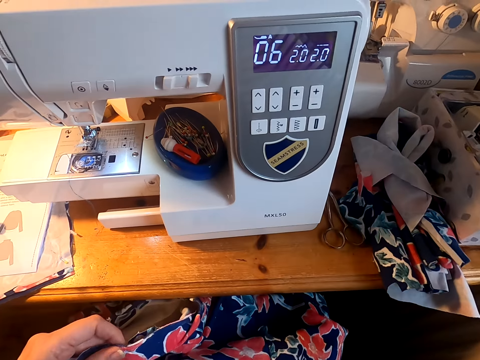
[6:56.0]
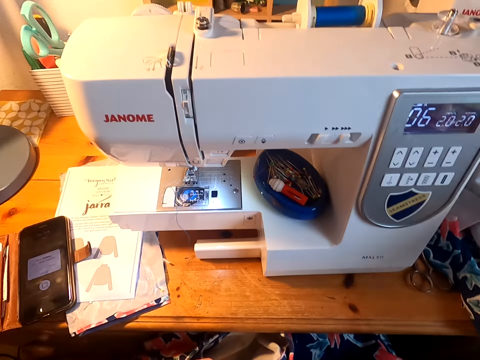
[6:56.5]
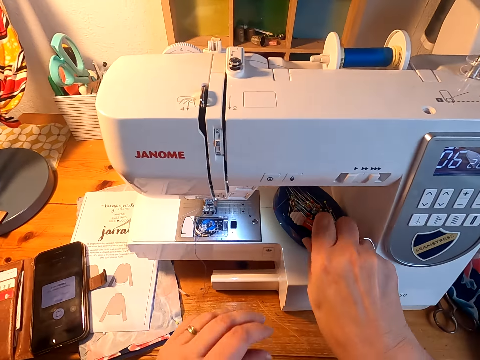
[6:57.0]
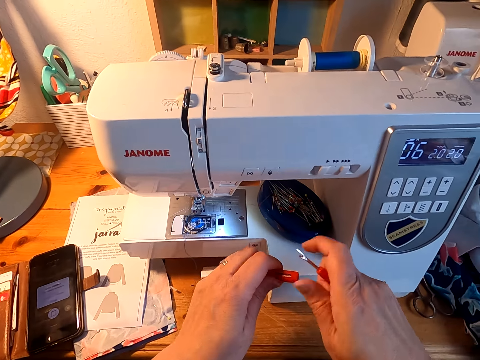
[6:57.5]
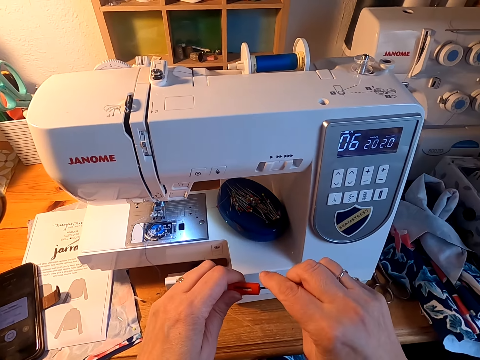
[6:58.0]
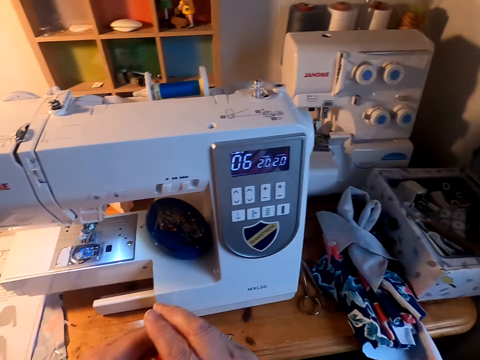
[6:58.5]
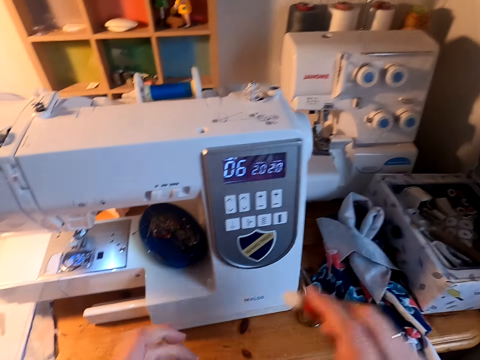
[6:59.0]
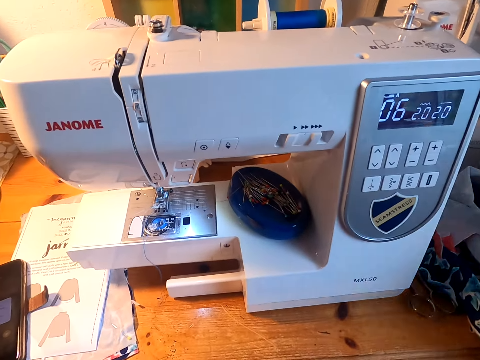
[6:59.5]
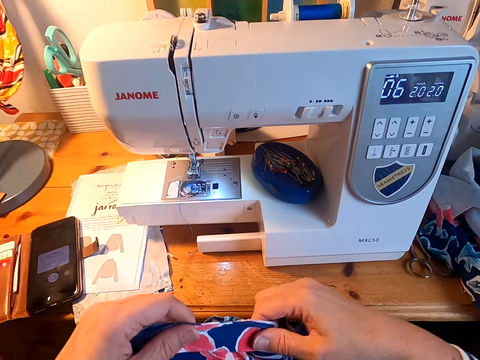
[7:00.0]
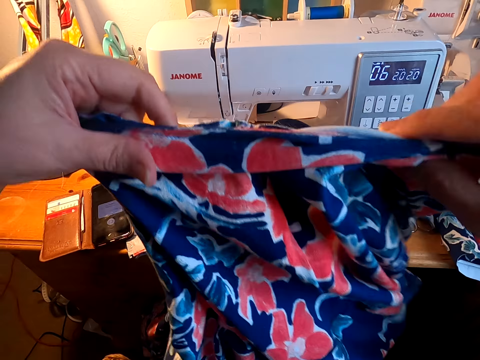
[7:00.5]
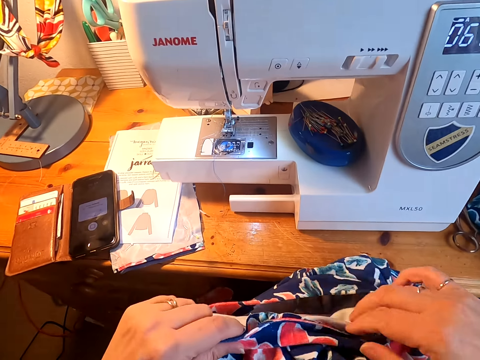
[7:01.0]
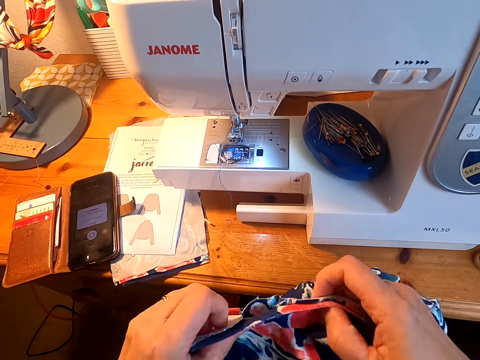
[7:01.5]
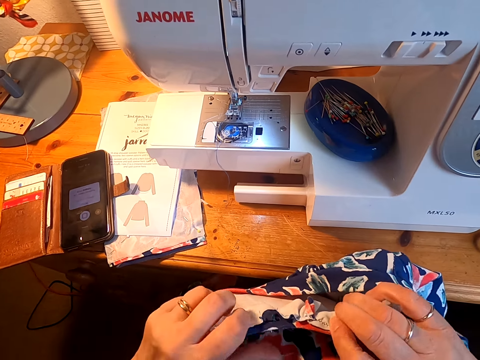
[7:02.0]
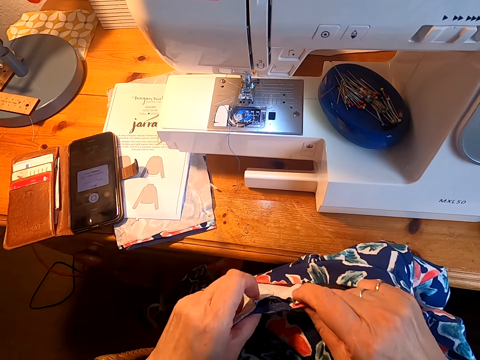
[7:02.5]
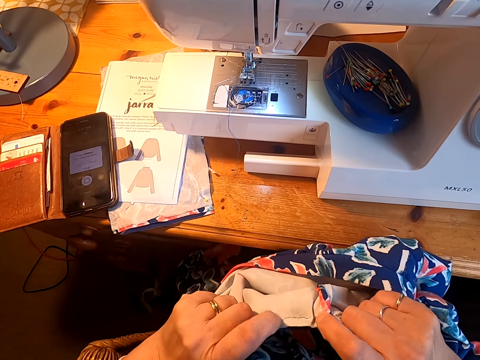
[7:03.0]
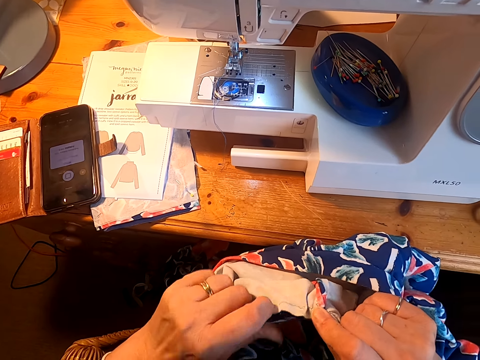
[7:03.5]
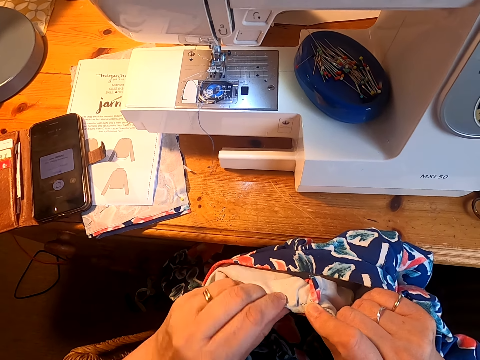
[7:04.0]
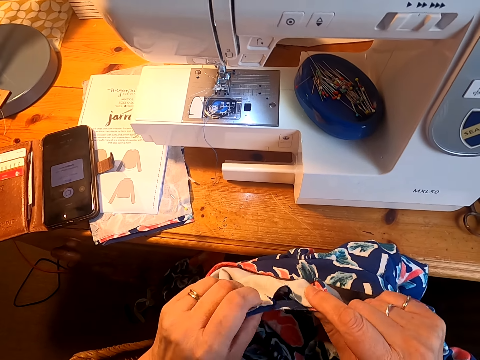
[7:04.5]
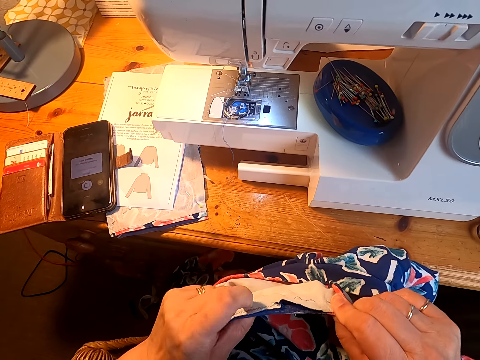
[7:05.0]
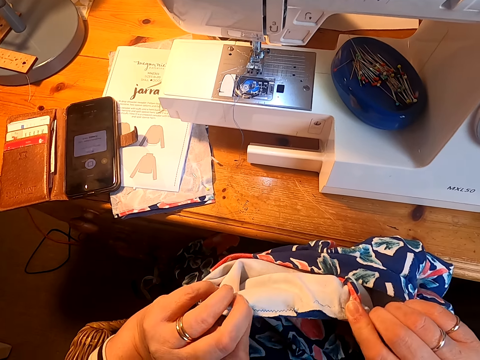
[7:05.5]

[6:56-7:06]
The camera wearer puts the seam ripper in its cover. They place the seam ripper in the sewing tool box. They stretch the cloth at the neck.

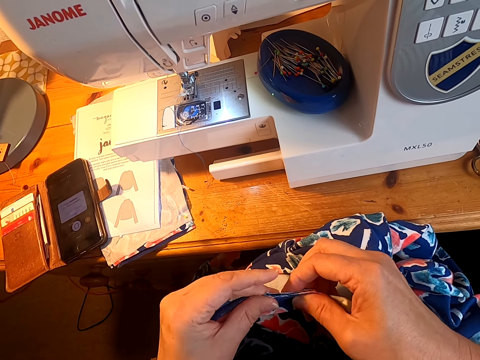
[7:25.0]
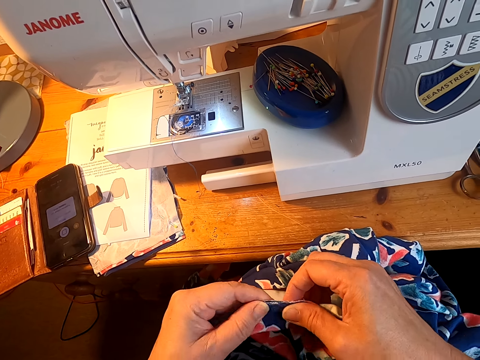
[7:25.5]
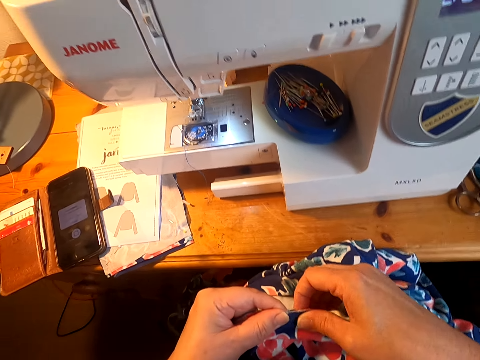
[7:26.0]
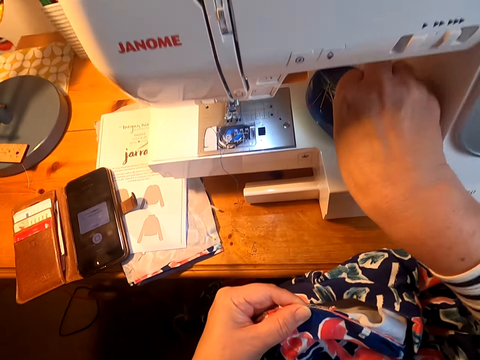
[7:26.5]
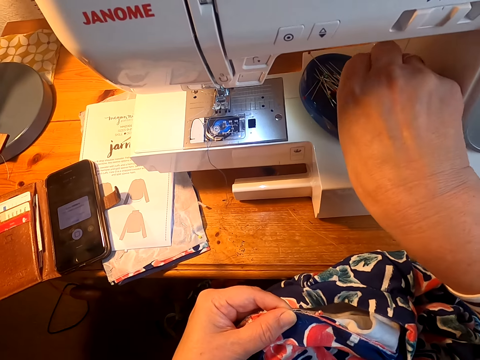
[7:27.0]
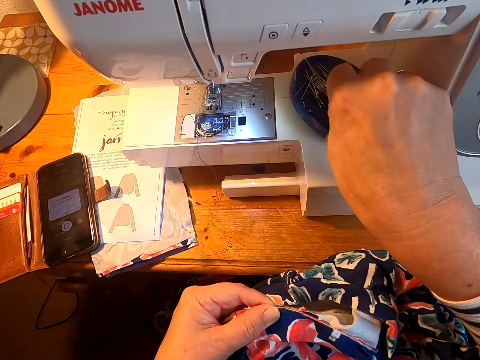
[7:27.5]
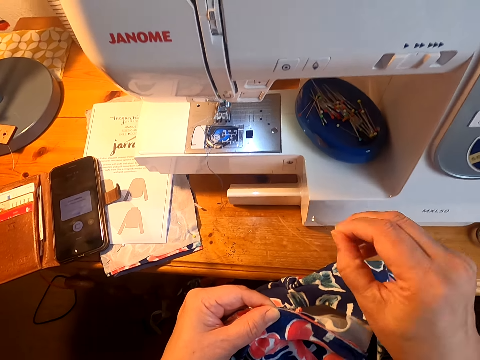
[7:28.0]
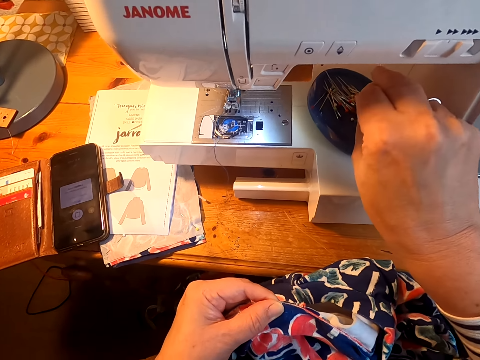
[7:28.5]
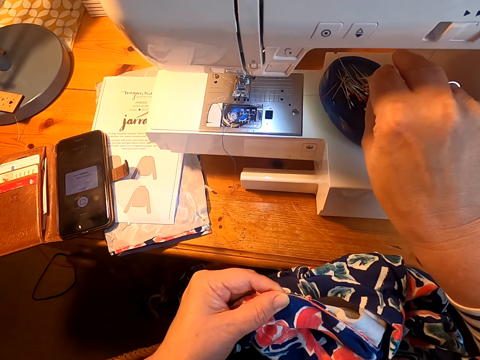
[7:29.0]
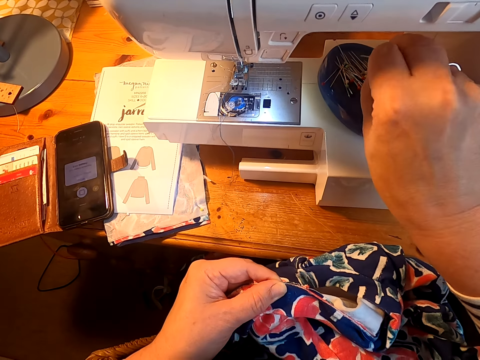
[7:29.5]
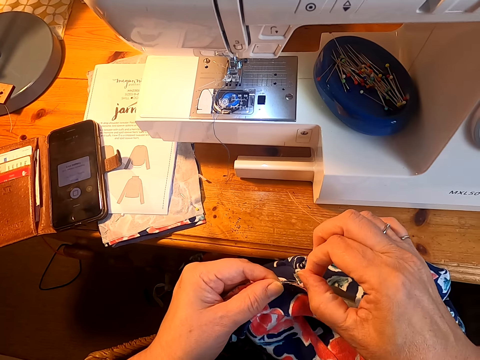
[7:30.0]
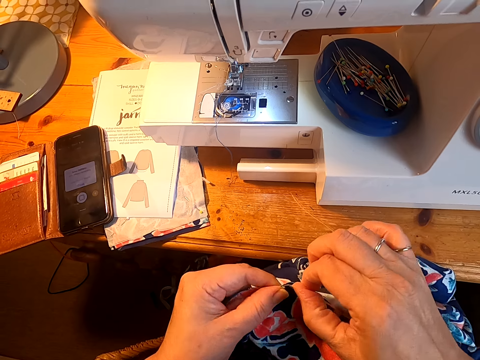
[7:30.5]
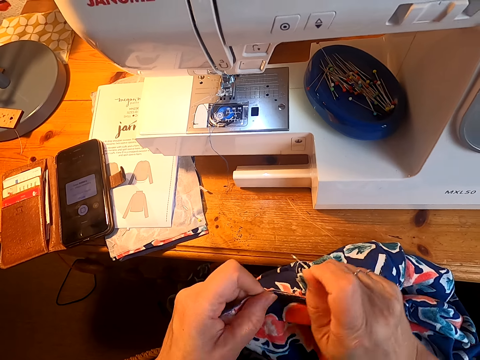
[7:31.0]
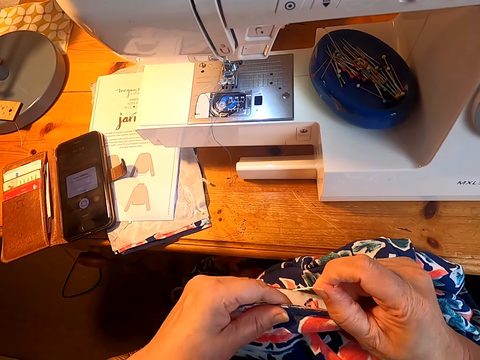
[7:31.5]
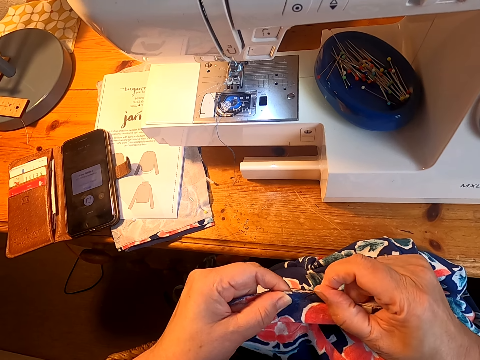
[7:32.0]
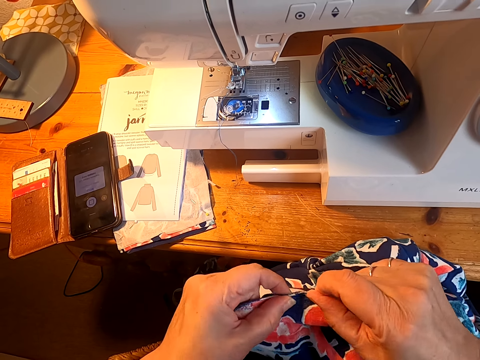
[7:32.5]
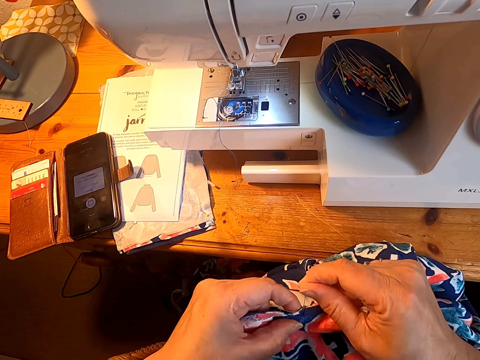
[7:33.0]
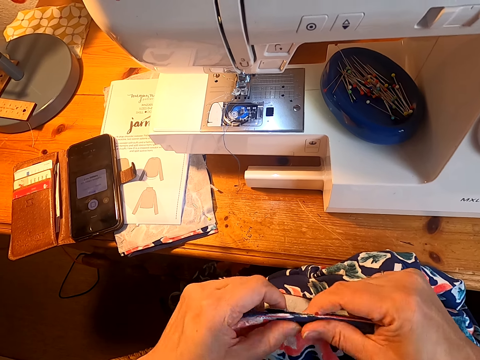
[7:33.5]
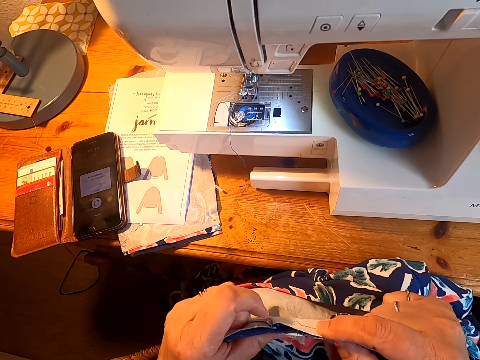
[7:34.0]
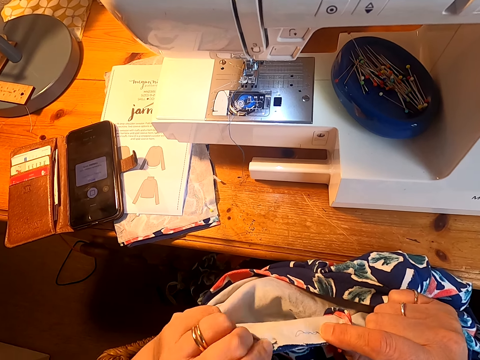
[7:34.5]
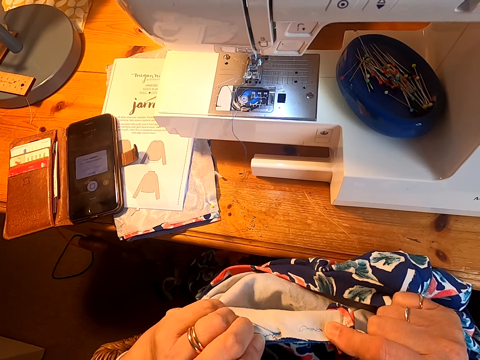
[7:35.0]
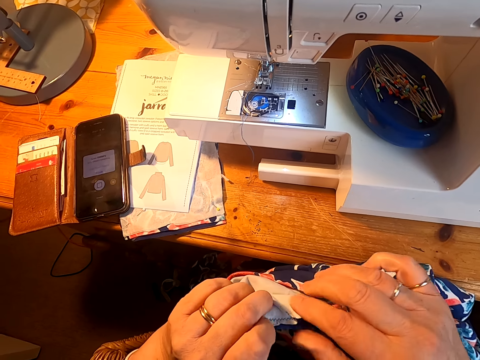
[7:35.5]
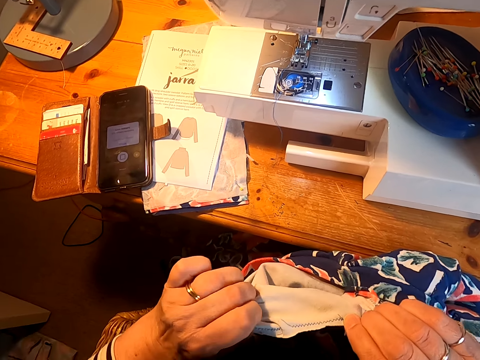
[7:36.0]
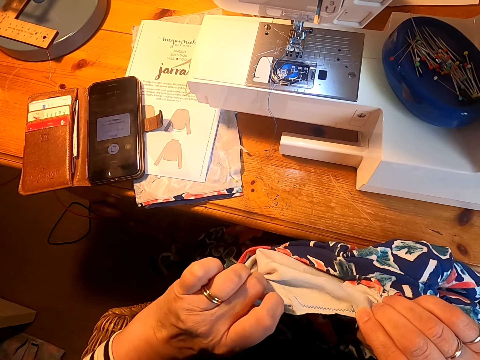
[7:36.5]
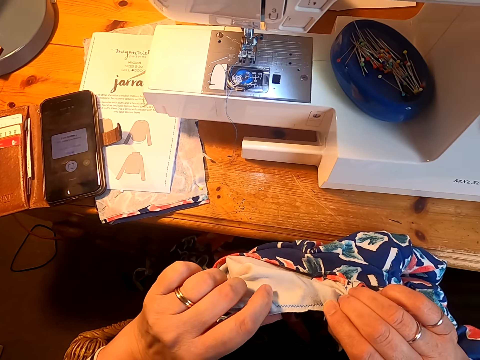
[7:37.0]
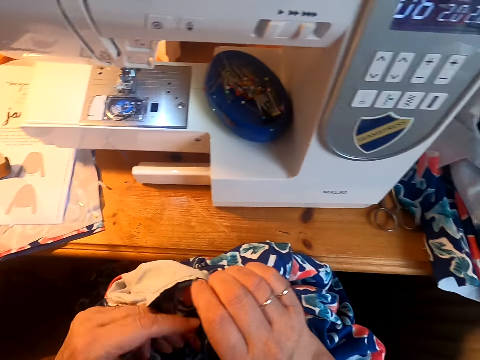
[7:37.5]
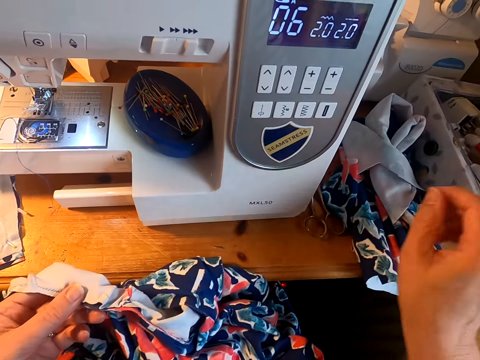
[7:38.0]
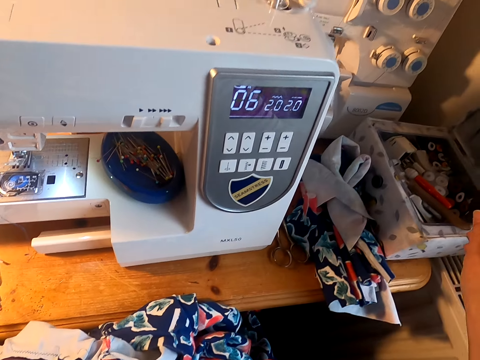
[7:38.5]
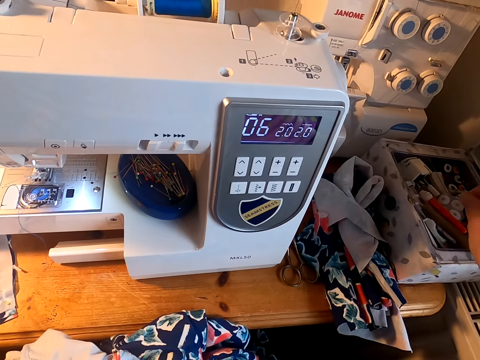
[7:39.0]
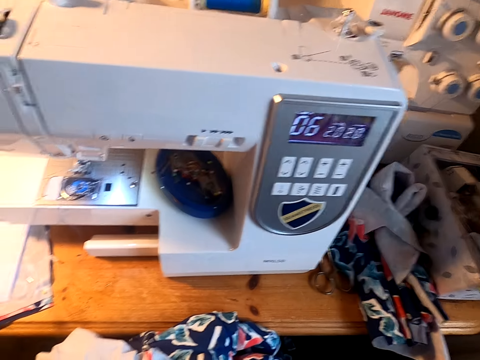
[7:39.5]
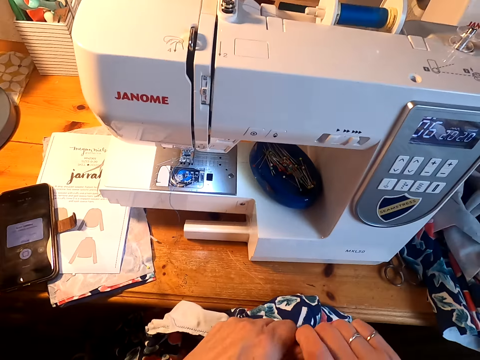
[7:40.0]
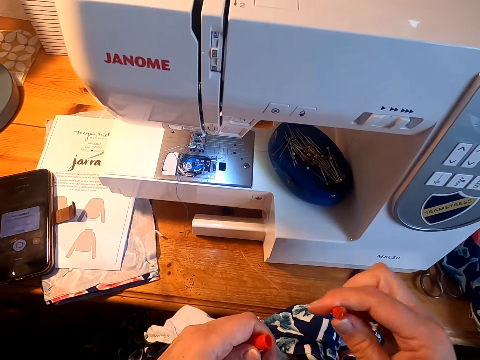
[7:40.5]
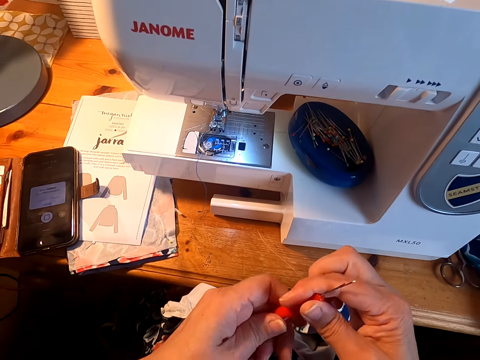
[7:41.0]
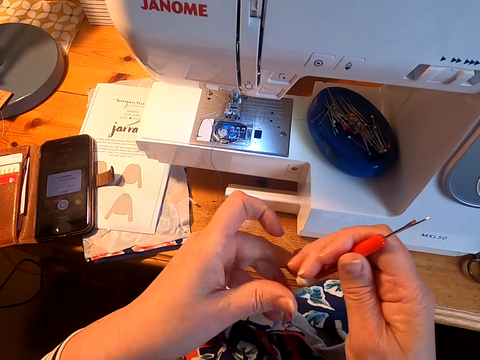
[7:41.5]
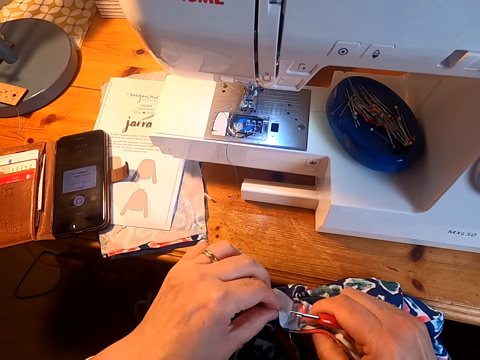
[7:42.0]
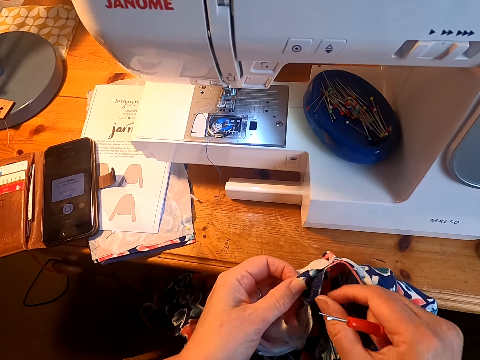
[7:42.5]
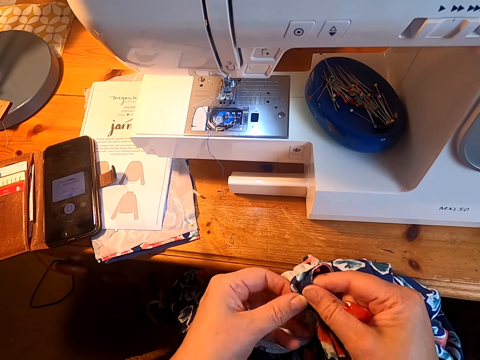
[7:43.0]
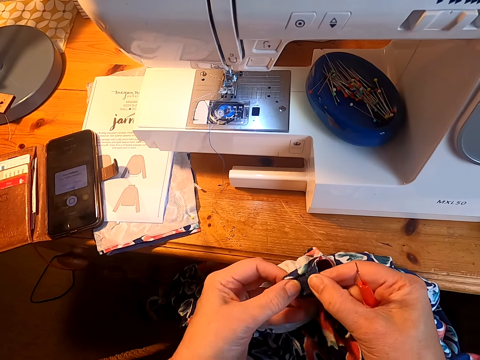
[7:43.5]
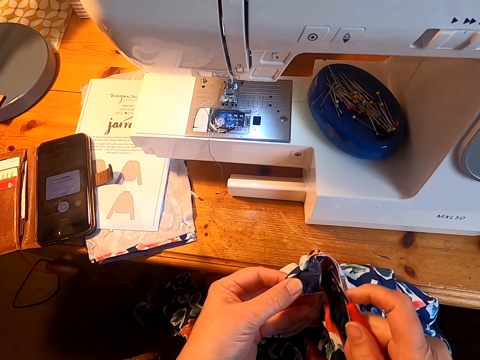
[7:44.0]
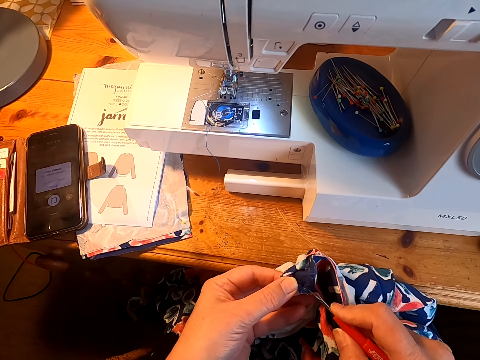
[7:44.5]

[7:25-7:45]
The camera wearer picks a pin from the plastic lid. They put the pin in the cloth. They pick a seam ripper. They remove the seam ripper lid. They cut stitches on the cloth with the seam ripper.
